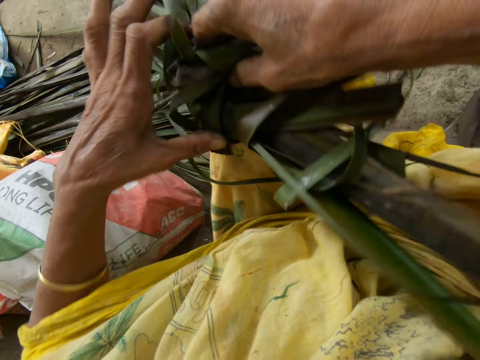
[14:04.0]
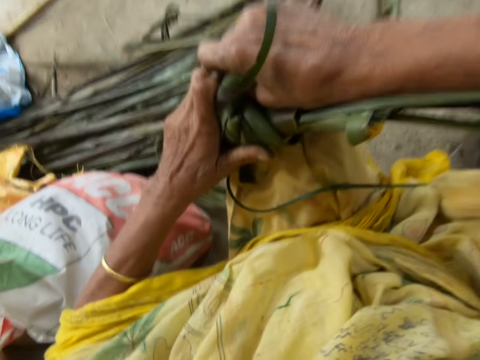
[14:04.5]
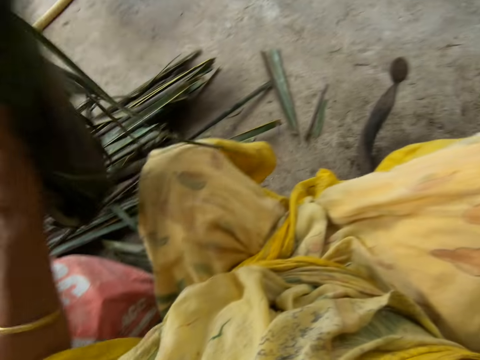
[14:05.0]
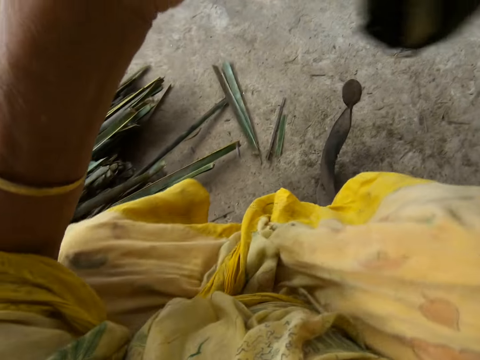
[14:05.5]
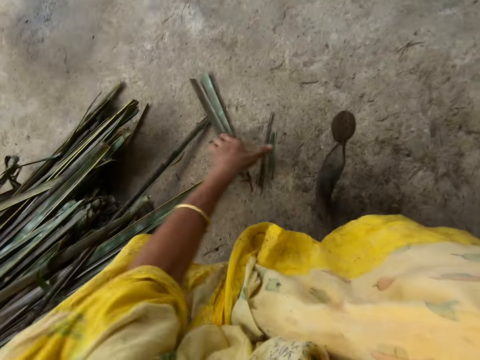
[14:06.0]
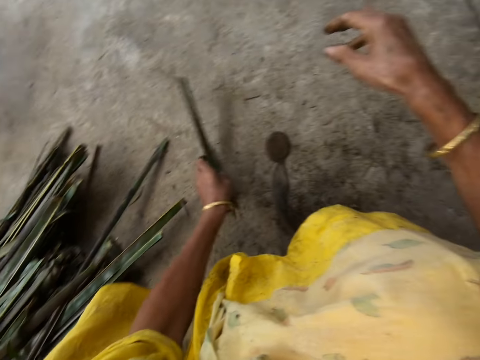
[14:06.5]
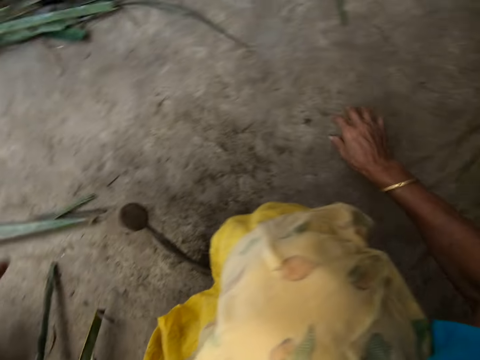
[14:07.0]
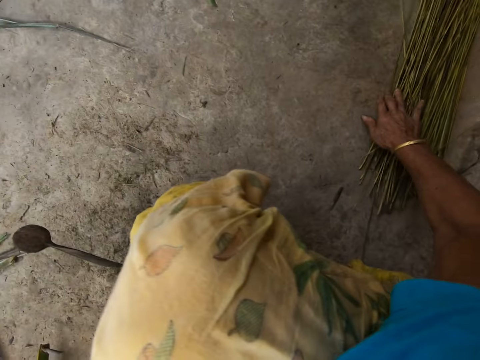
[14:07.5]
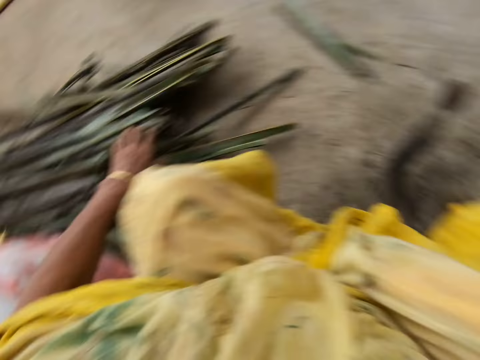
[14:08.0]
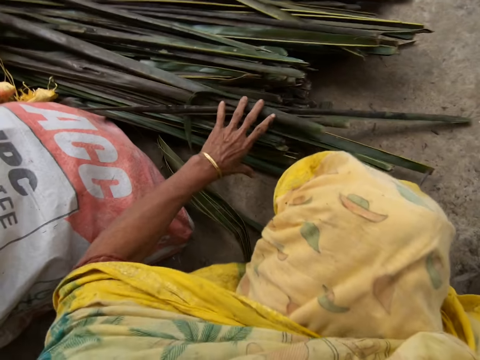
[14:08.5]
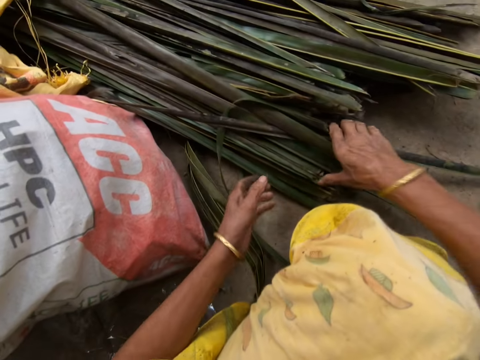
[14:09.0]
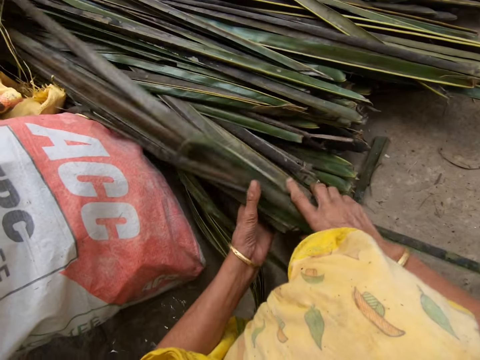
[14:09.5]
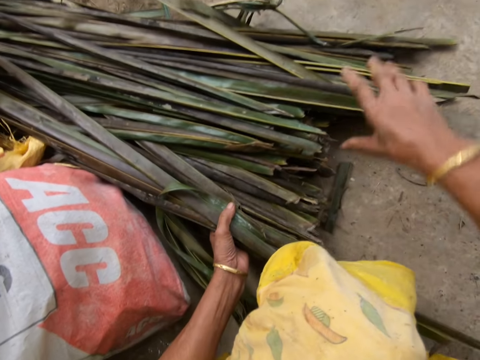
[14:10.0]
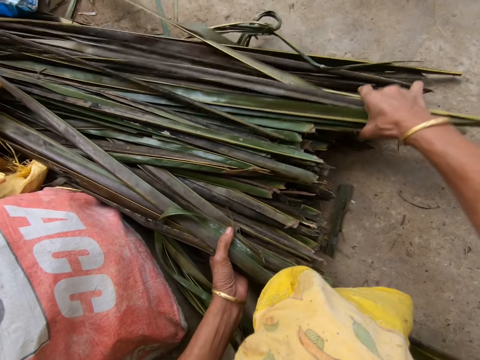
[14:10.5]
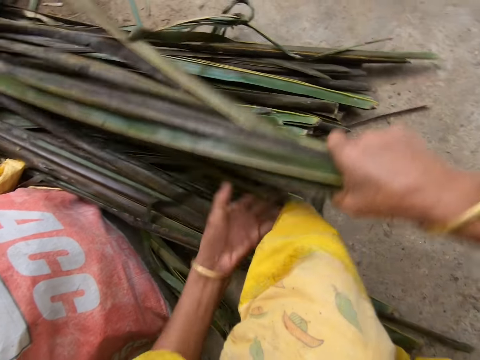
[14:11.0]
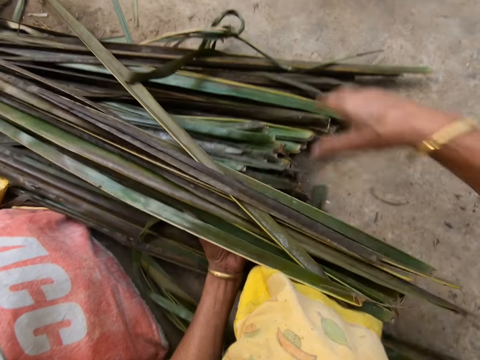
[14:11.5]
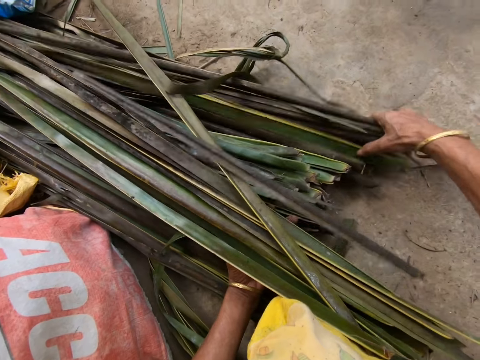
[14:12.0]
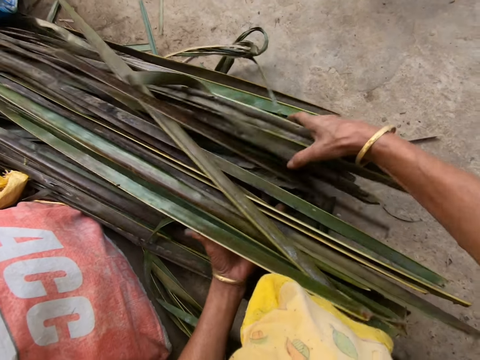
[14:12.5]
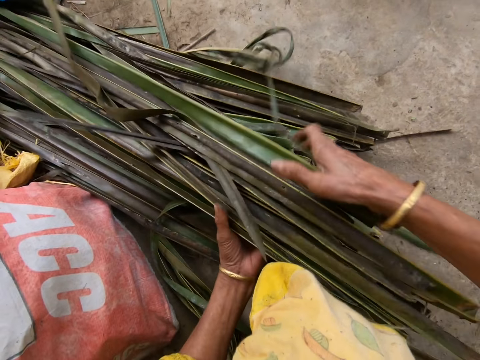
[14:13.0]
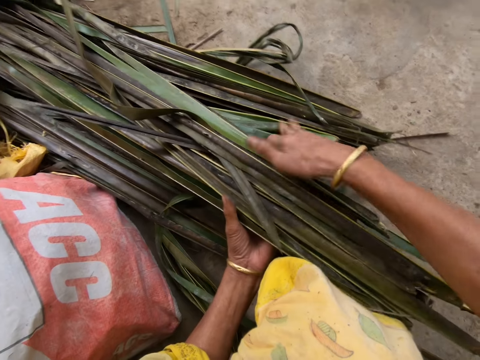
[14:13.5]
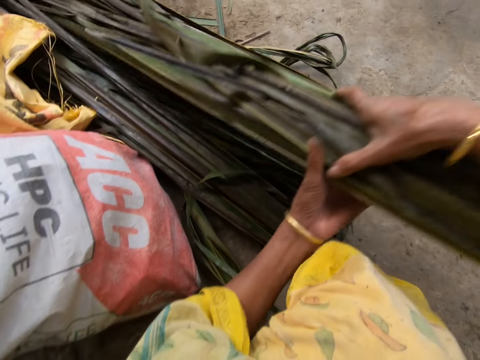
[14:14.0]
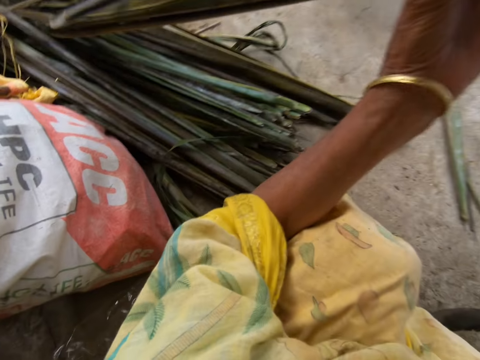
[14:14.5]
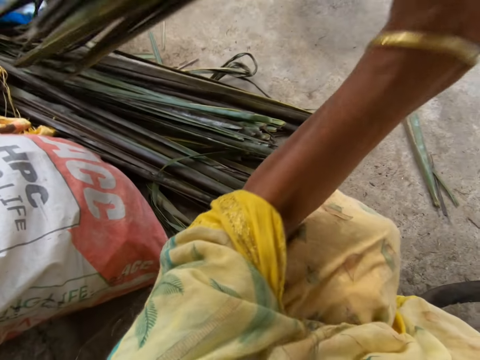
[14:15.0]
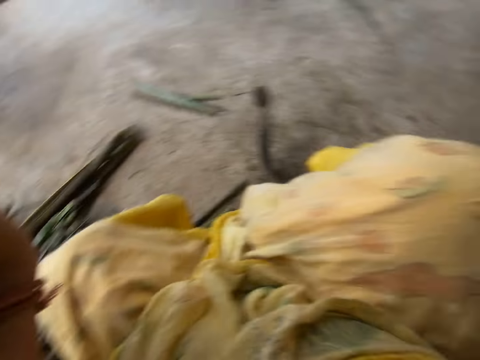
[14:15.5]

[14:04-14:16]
The camera wearer lifts up coconut leaves on the floor. They drop the coconut leaves on the floor. They push a coconut leaf midrib on the floor. They touch the coconut leaves on the floor. They move leaflets from her left side to her right side. They collect the coconut leaves on the floor into his hands. They lift the coconut leaves up.

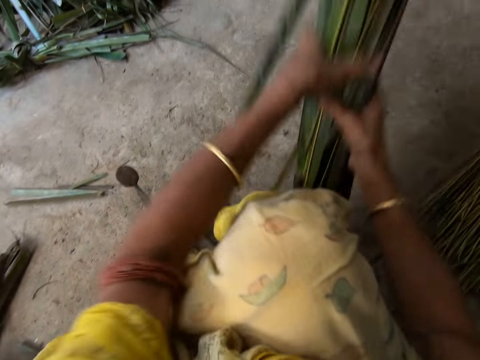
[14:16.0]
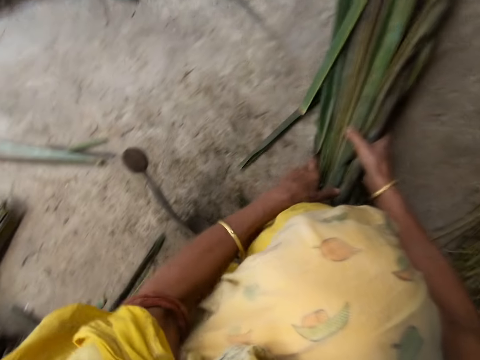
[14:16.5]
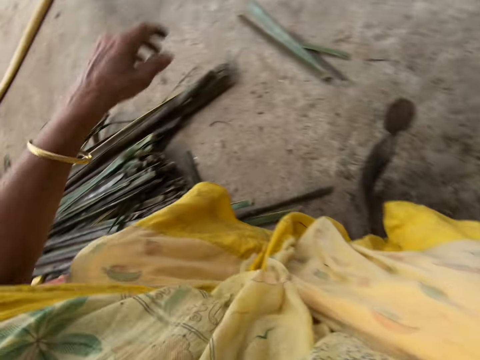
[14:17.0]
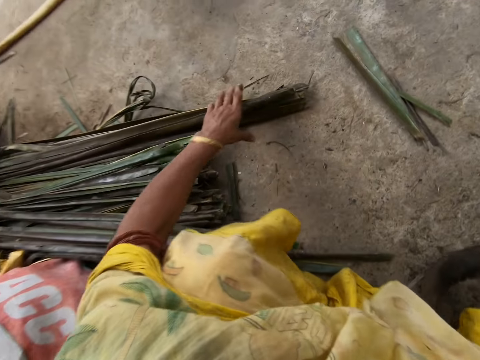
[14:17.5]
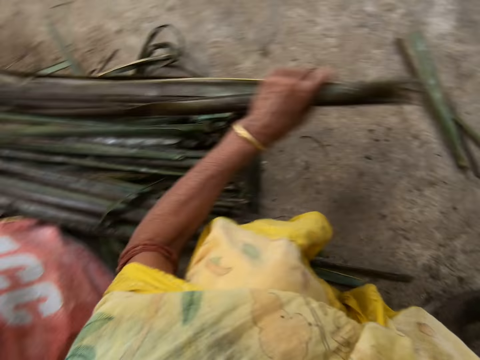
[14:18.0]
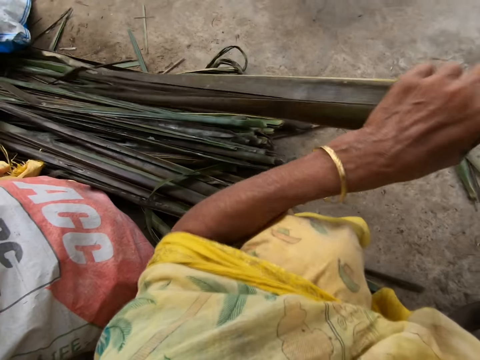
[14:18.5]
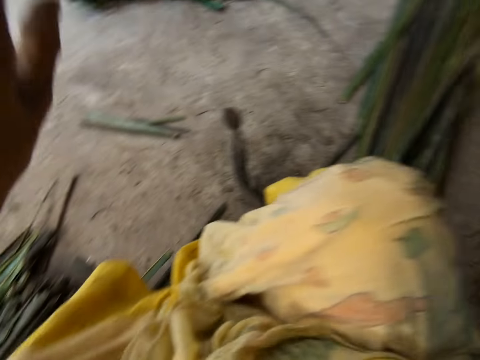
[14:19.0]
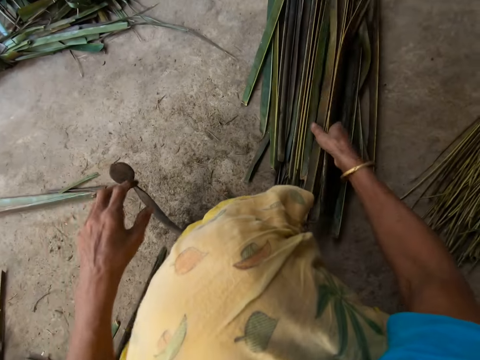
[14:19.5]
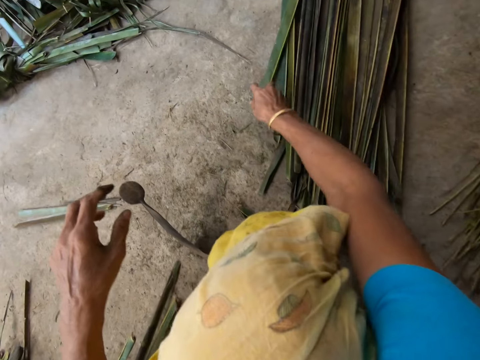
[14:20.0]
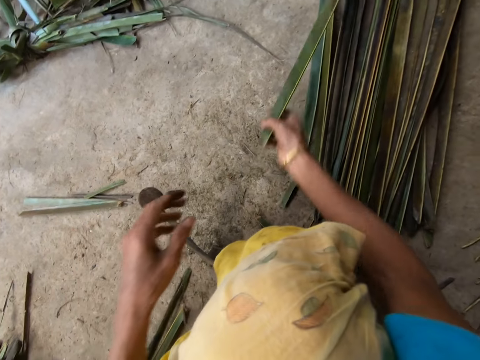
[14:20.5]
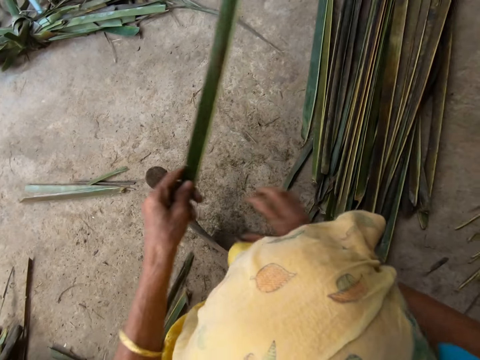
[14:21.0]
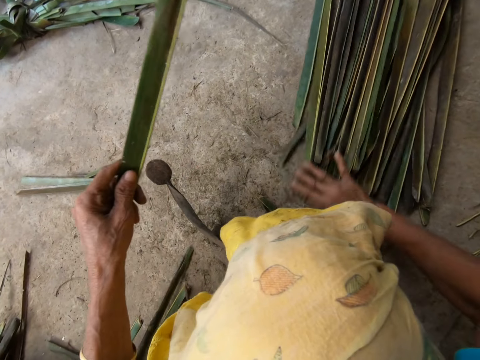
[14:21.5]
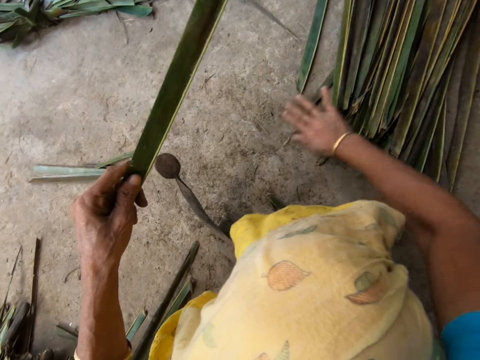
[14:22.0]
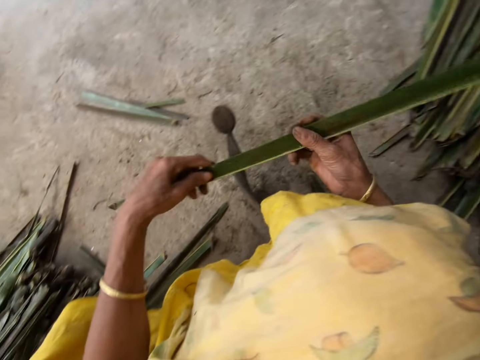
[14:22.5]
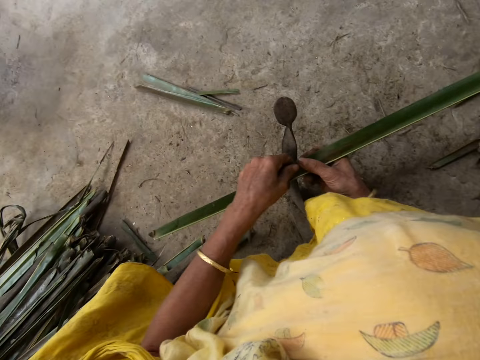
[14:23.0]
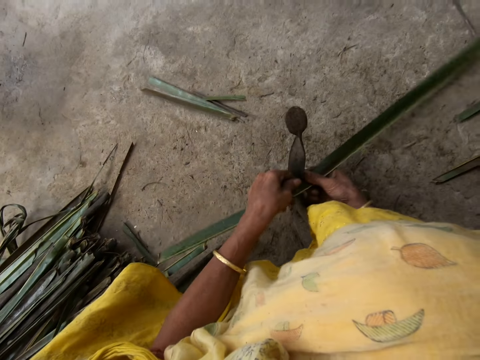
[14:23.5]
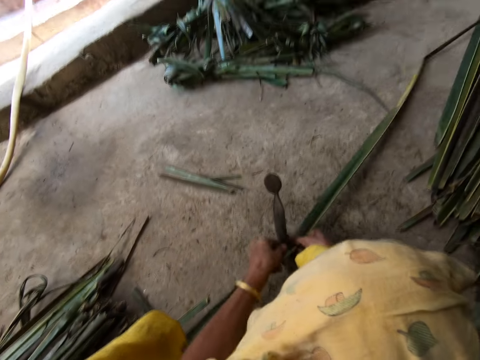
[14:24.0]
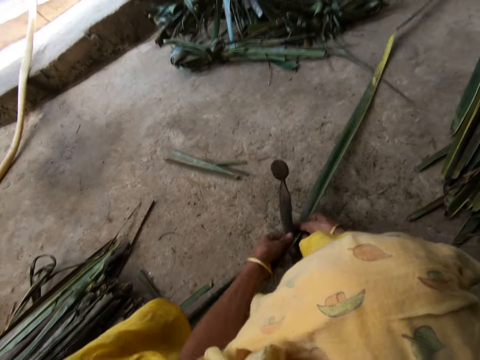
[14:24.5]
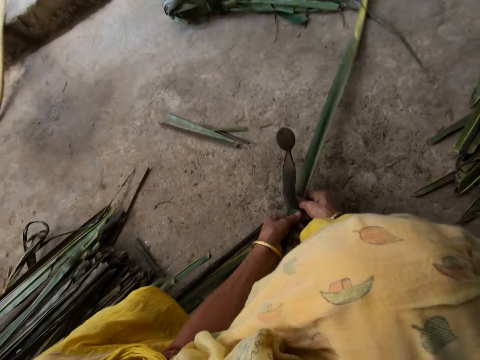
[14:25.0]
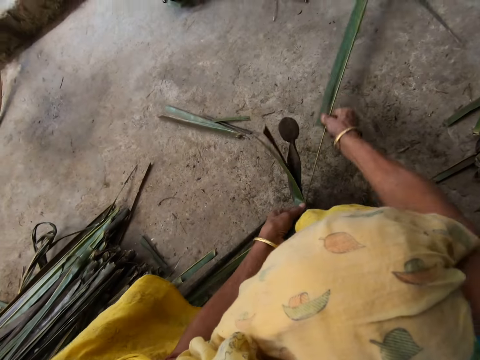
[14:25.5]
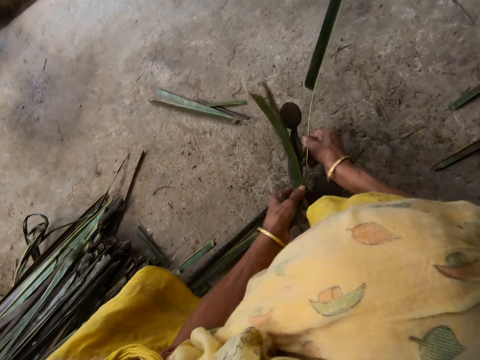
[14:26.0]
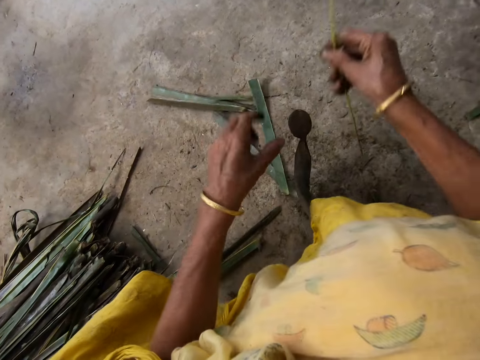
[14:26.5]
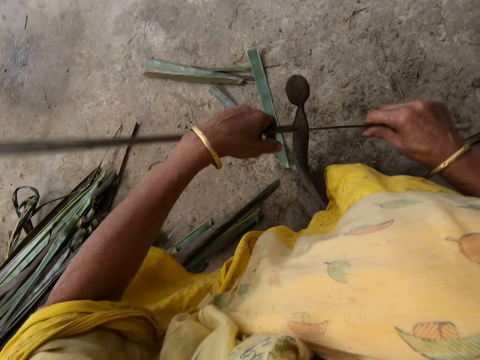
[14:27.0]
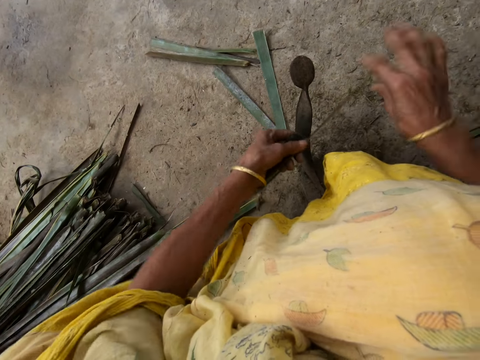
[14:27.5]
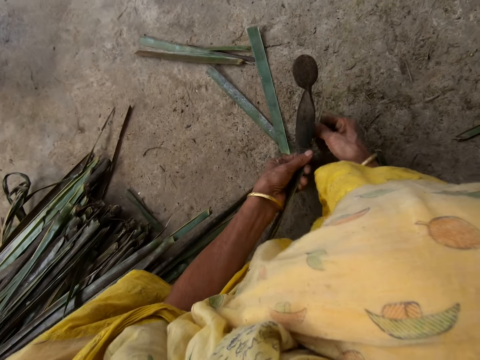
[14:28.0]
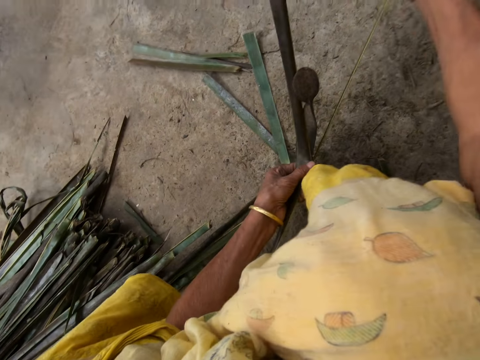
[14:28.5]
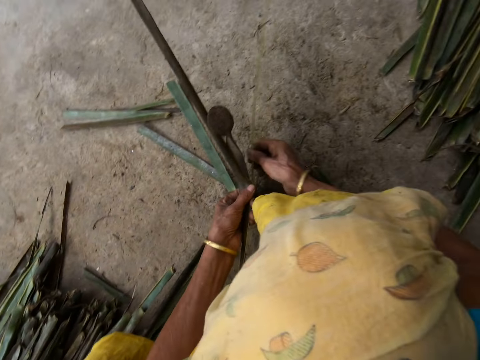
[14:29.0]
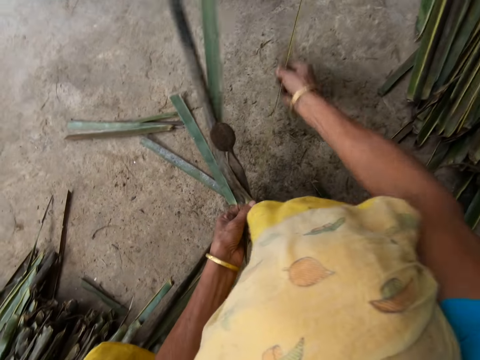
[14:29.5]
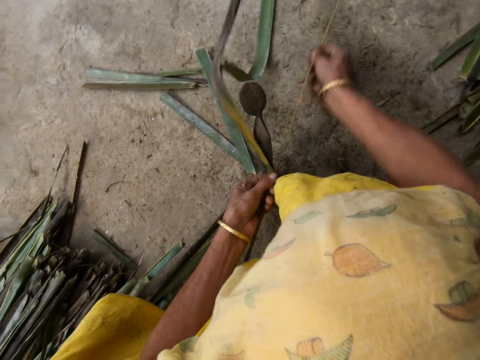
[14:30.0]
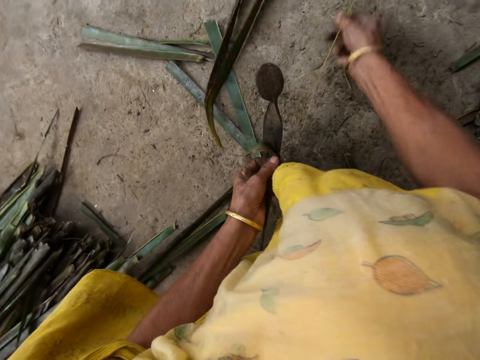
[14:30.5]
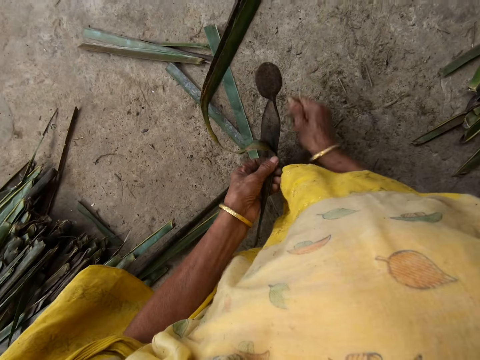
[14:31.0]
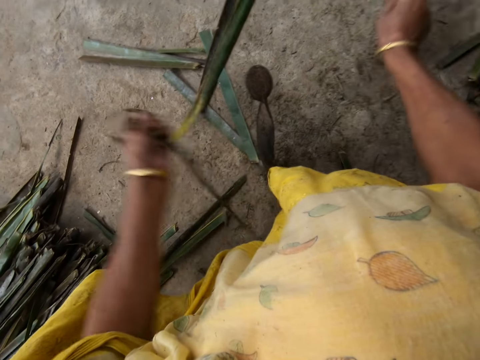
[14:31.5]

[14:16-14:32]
The camera wearer drops coconut leaves on the floor. They collect the coconut leaves on the floor into his hands. They lift the coconut leaves up. They drop the coconut leaves on the floor. They pick up a leaflet from the floor with her right hand. They push the coconut leaves on the floor. They reap the coconut leaves off a midrib on a vegetable cutter. They pull a coconut leaf midrib. They reap the coconut leaves off the midrib on the vegetable cutter. They pull the coconut leaf midrib.
